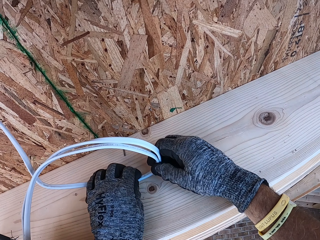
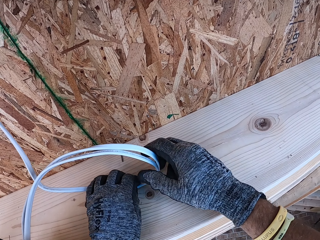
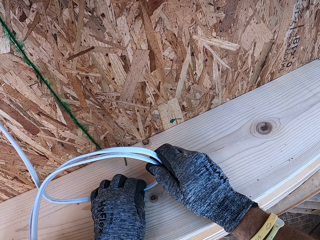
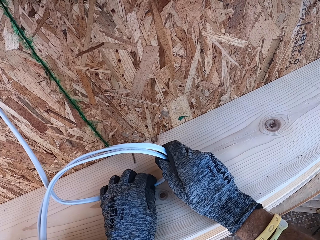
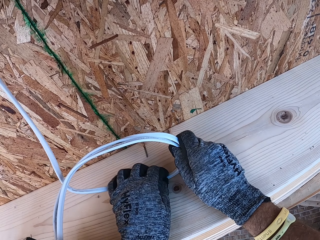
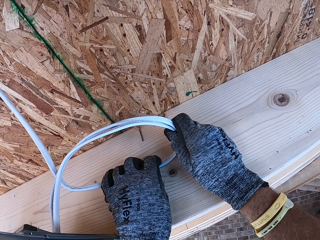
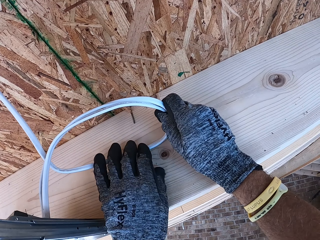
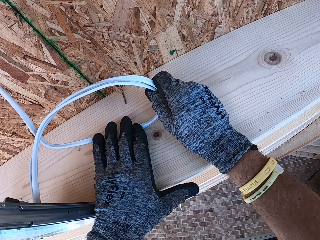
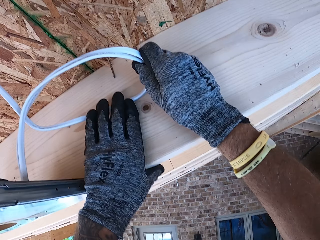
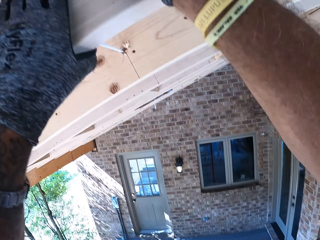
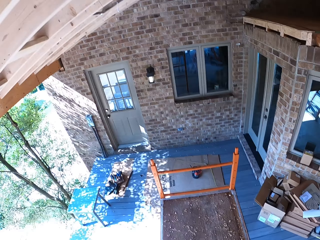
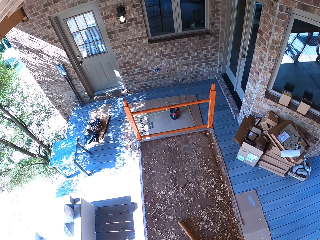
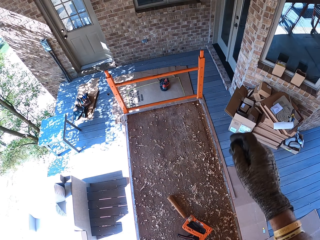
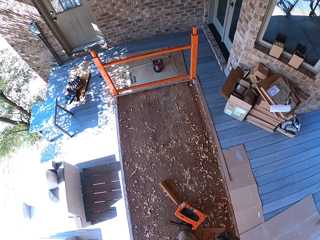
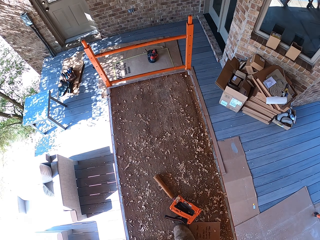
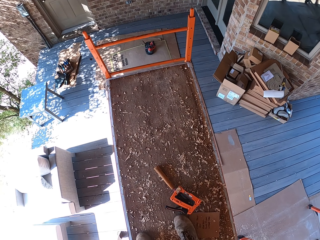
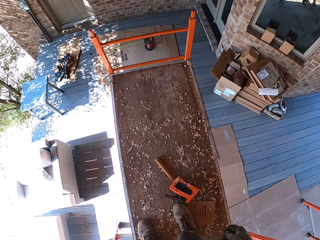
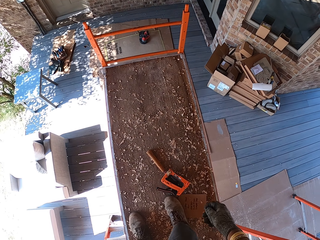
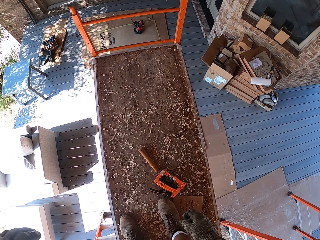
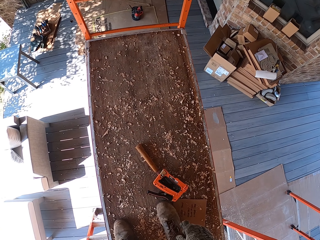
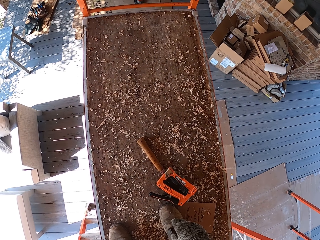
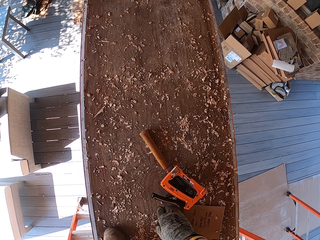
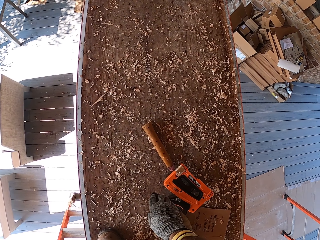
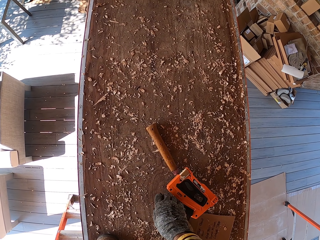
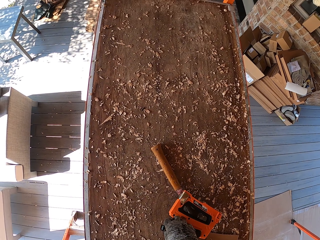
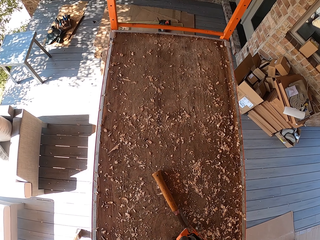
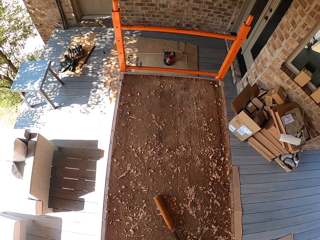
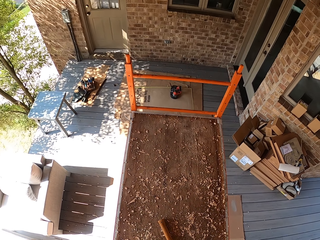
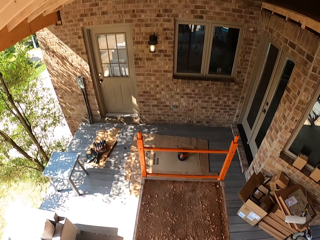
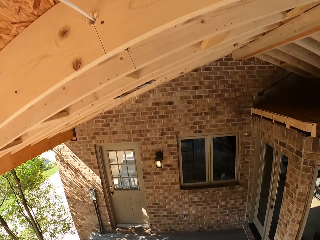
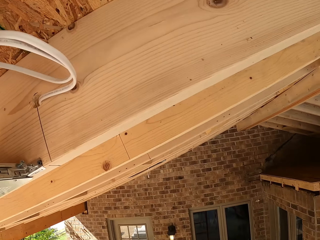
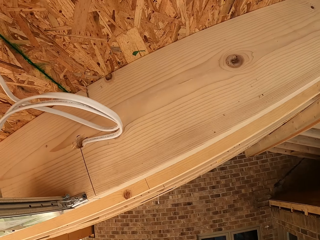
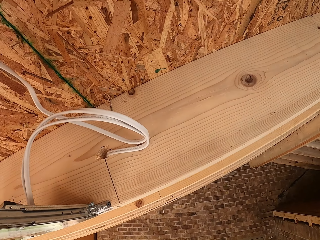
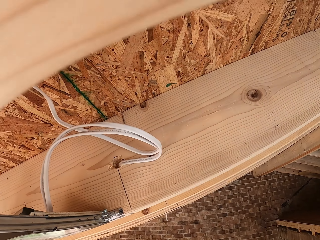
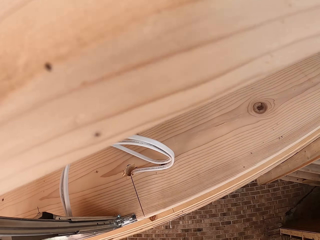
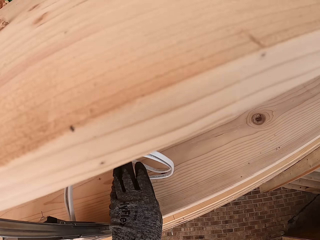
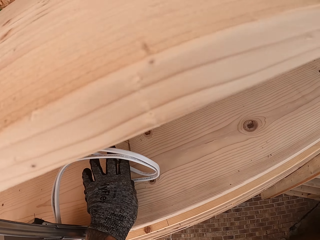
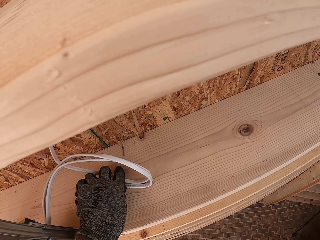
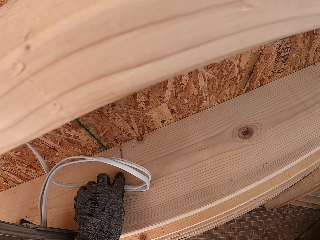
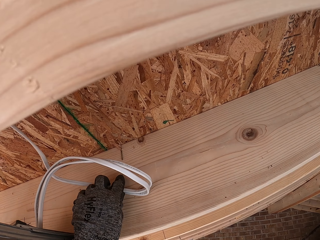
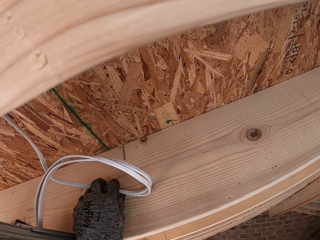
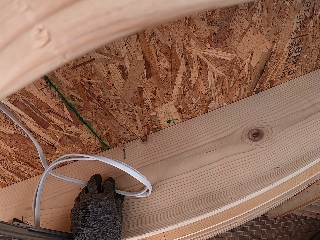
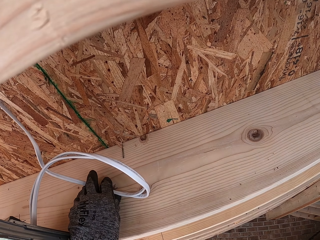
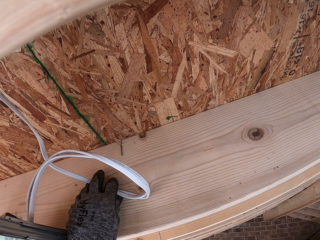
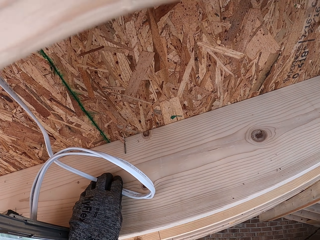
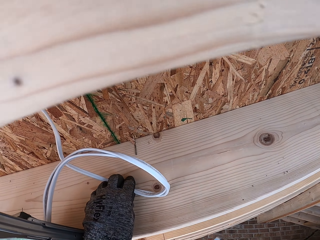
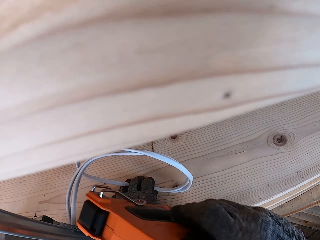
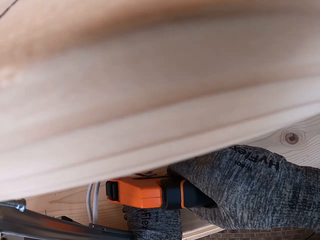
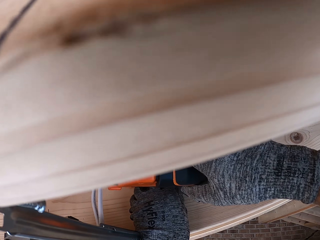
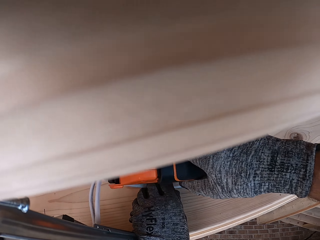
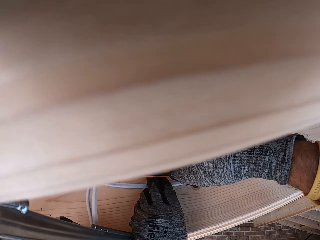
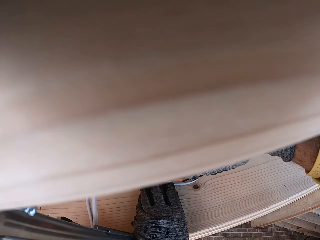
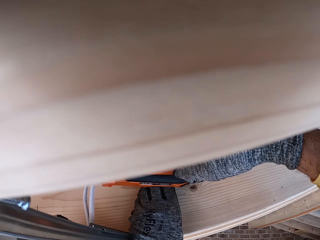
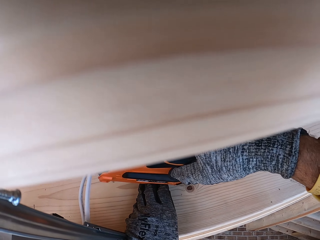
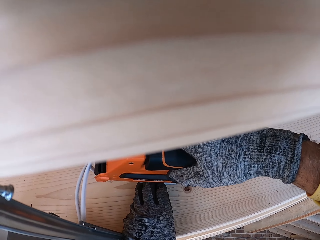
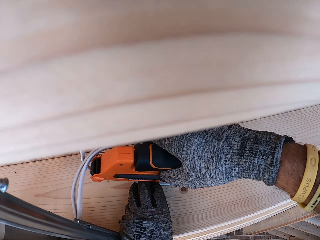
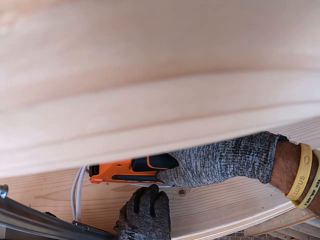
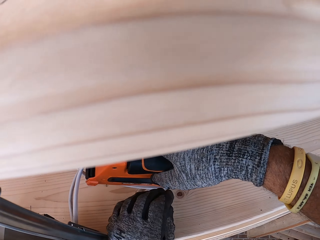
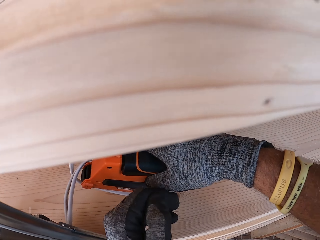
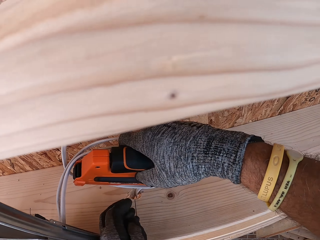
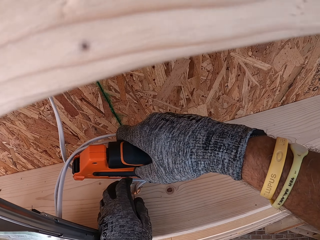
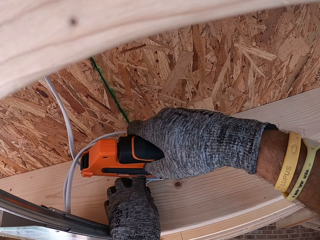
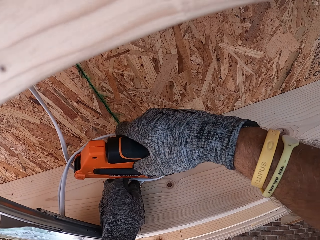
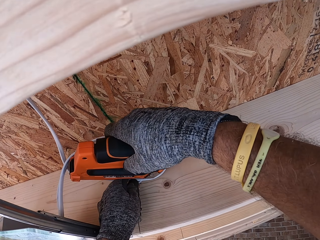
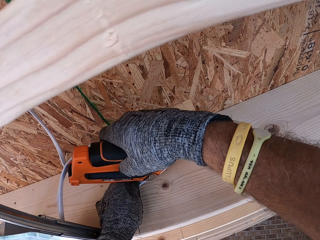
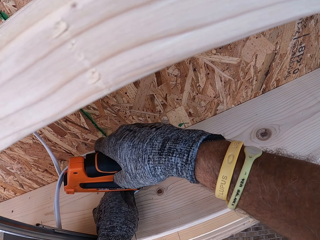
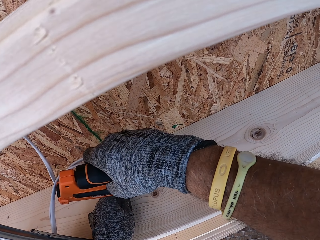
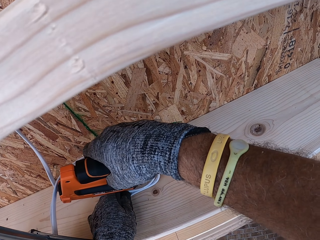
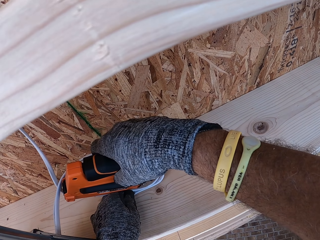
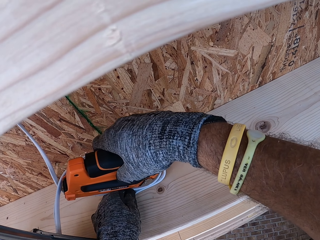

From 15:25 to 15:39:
The camera wearer looks down. They grab the cable stapler gun. They hold the wire against the wood. They clip the wire with the cable stapler gun.

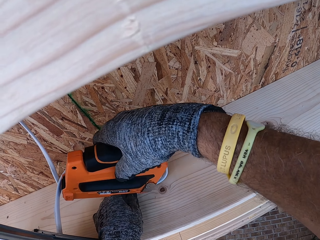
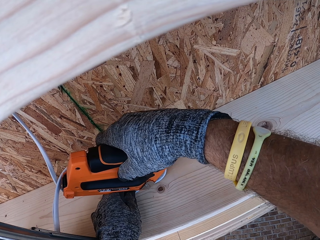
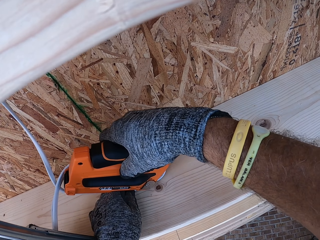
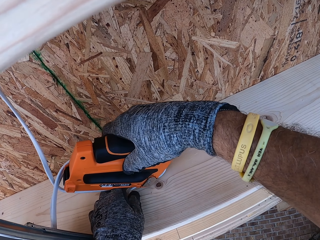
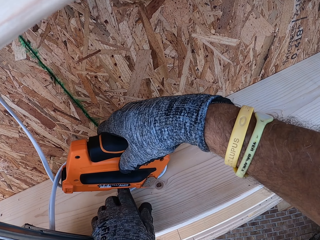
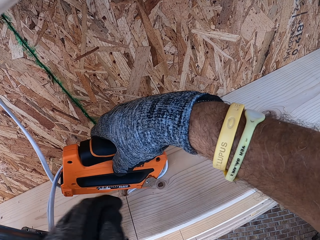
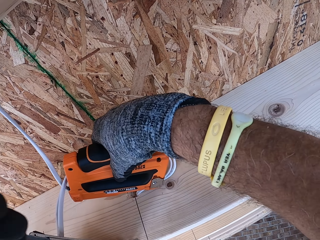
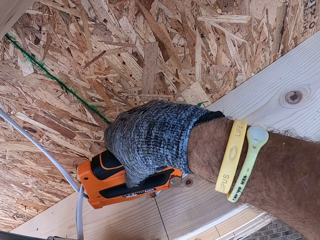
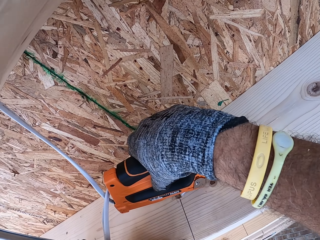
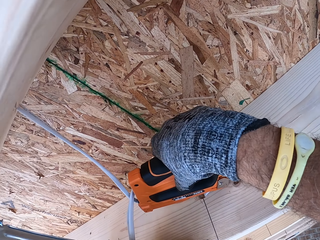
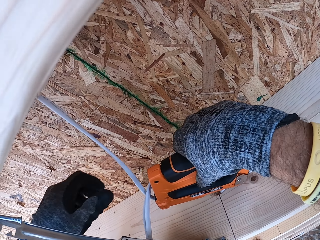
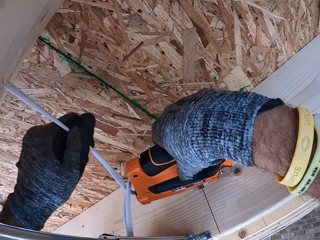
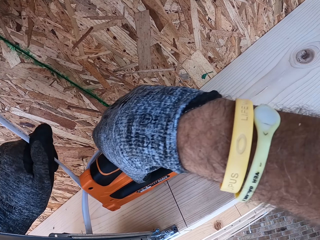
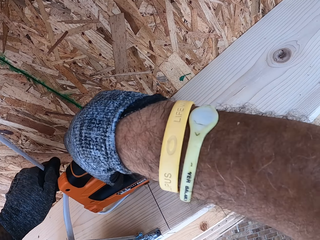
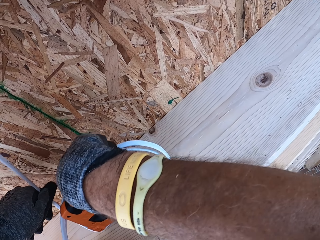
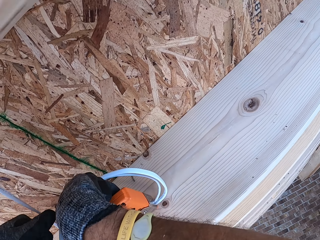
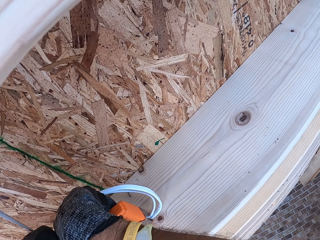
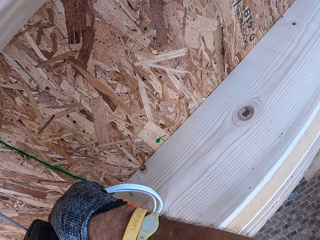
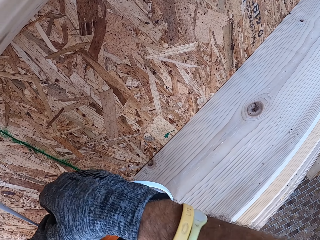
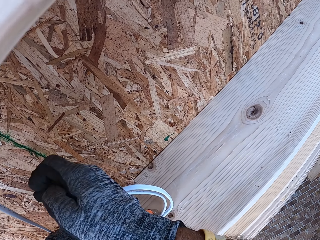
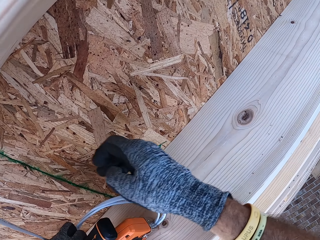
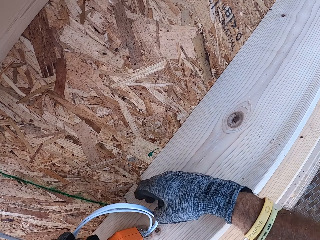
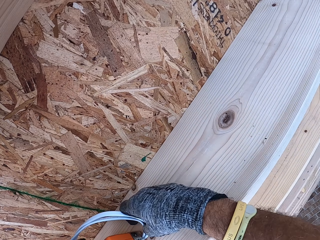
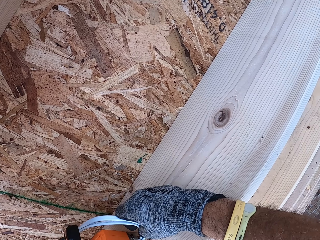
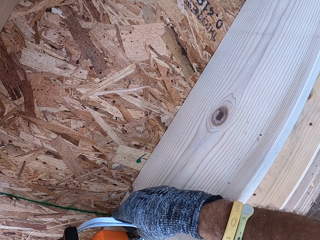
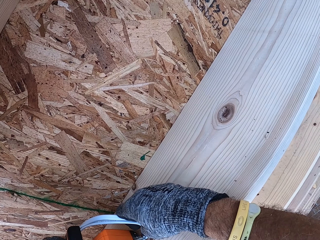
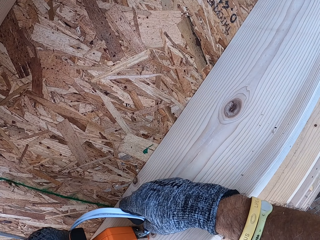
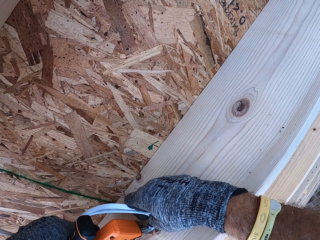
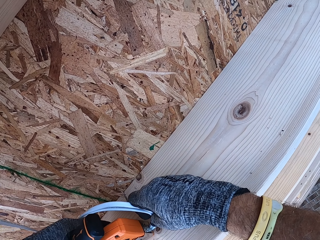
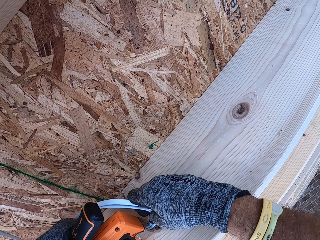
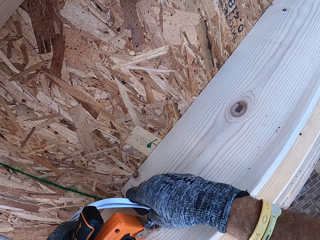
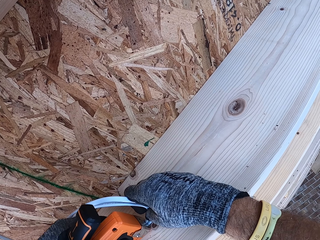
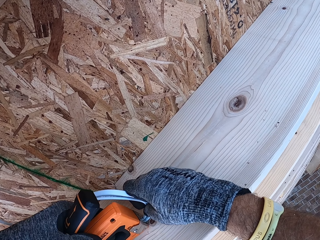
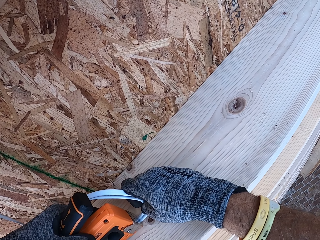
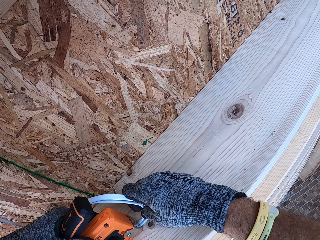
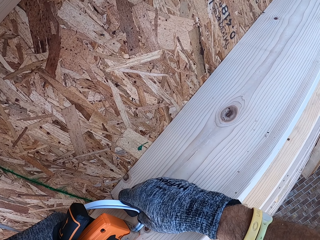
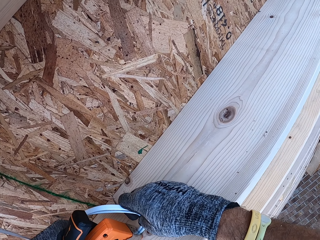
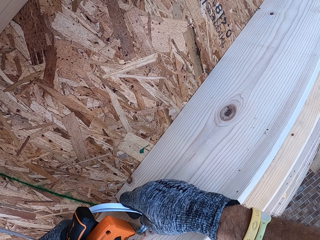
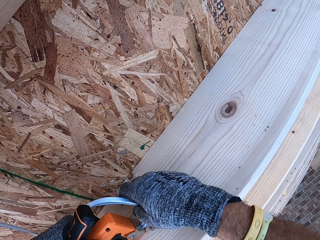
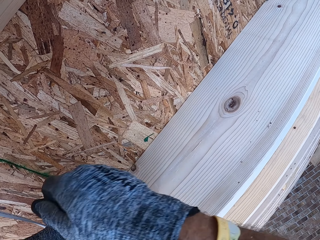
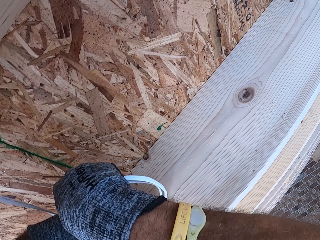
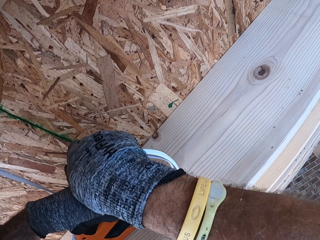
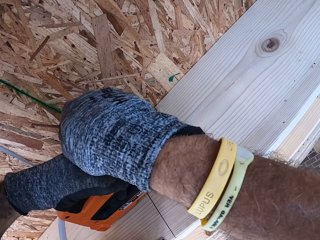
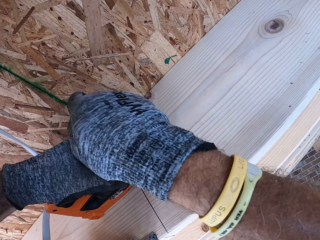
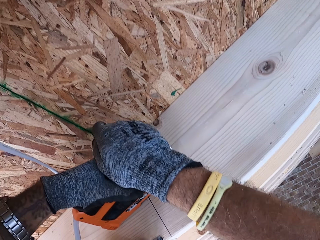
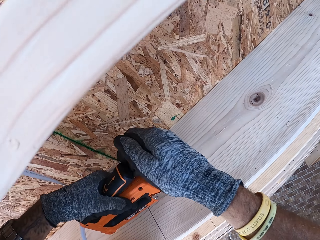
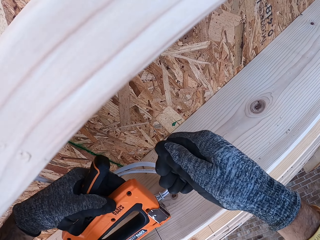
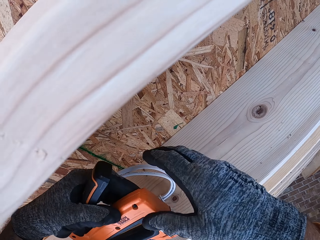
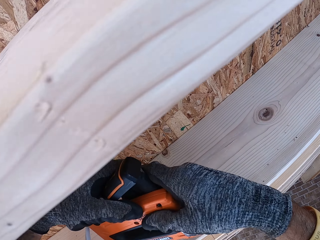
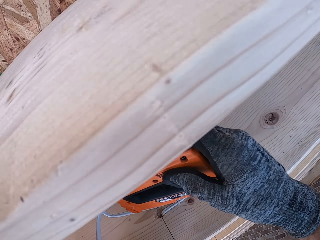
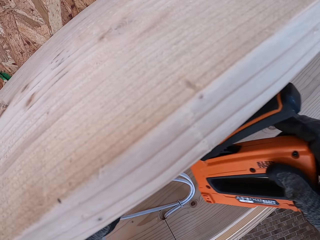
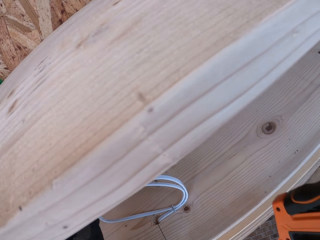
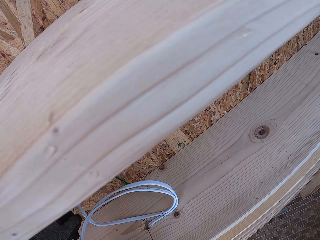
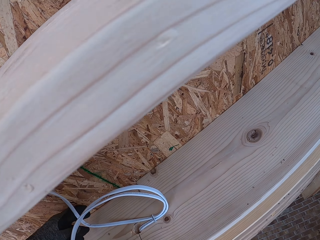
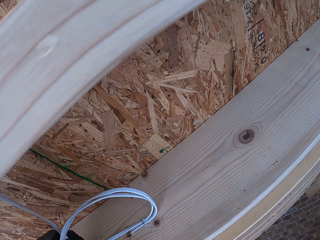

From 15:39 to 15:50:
The camera wearer staples. They withdraw the cable stapler gun.
